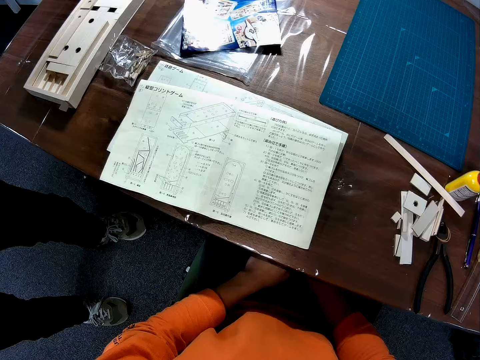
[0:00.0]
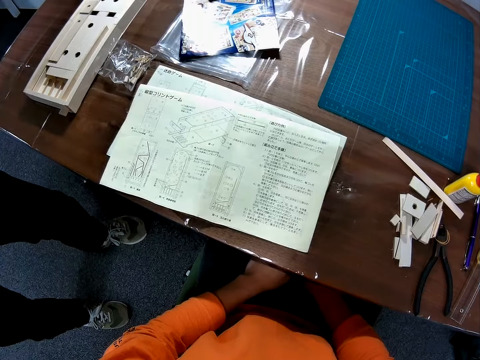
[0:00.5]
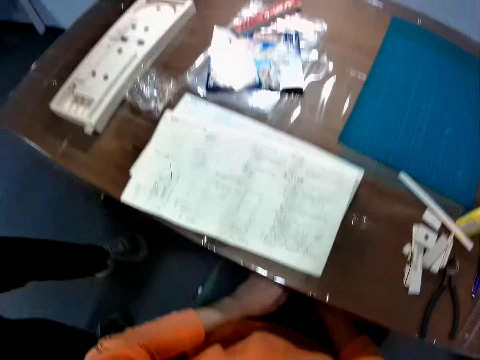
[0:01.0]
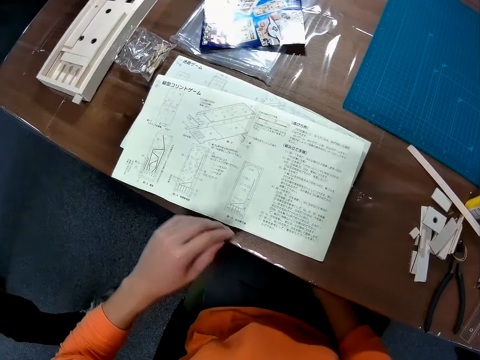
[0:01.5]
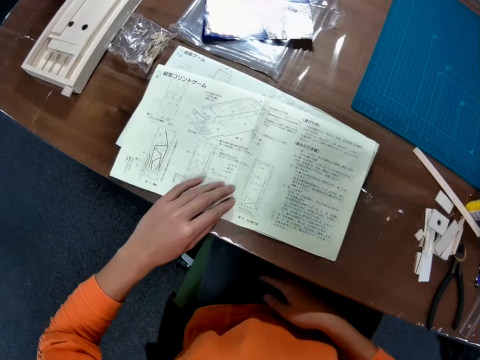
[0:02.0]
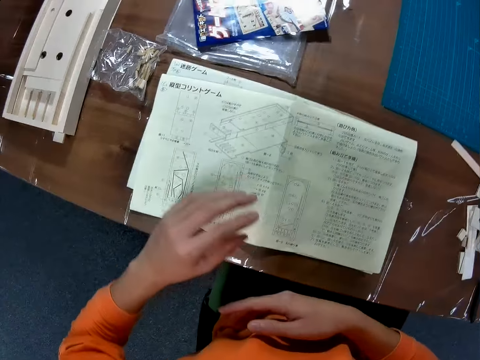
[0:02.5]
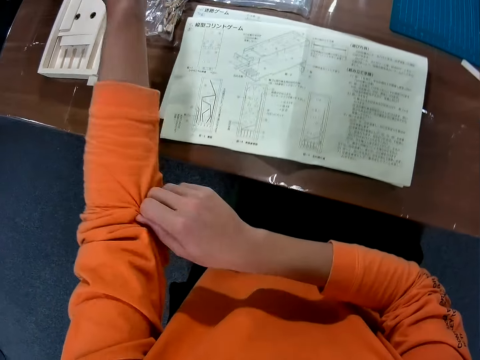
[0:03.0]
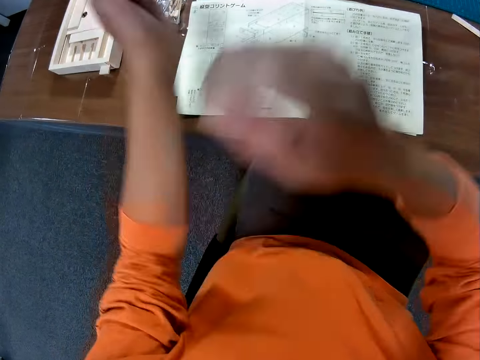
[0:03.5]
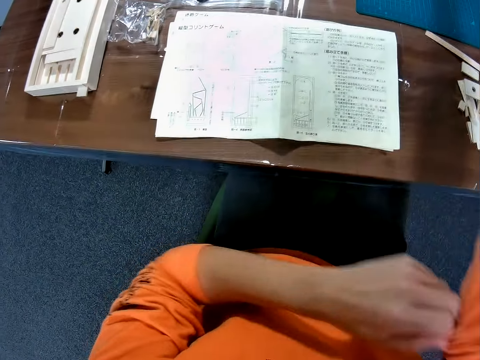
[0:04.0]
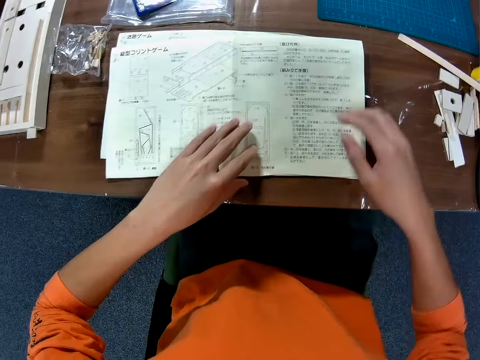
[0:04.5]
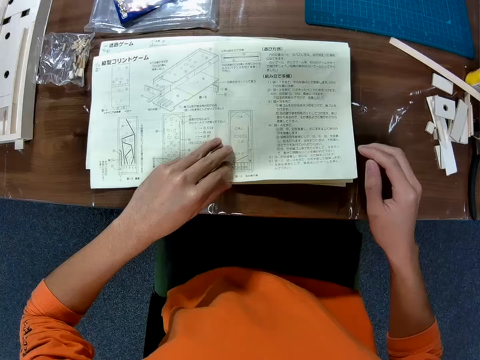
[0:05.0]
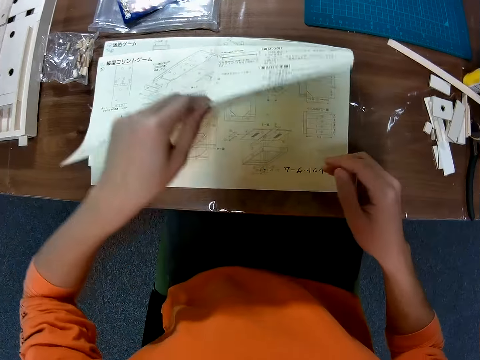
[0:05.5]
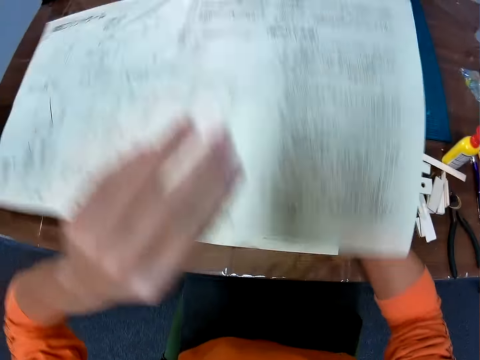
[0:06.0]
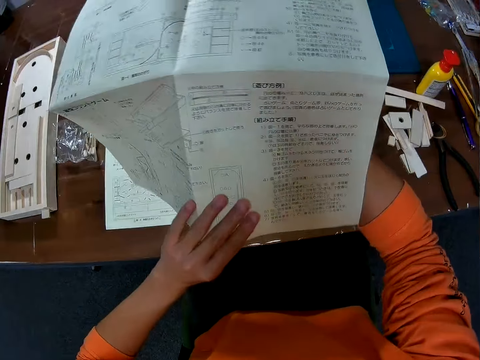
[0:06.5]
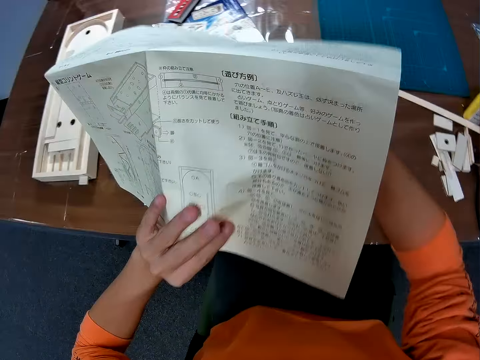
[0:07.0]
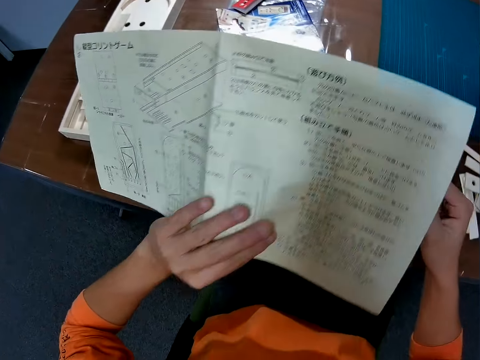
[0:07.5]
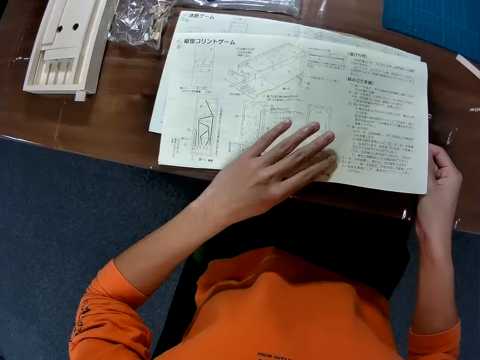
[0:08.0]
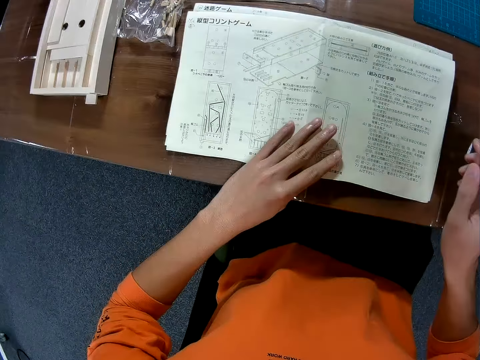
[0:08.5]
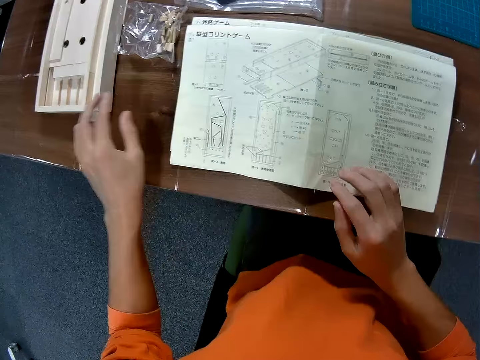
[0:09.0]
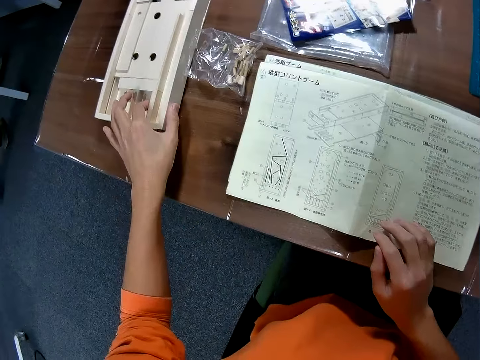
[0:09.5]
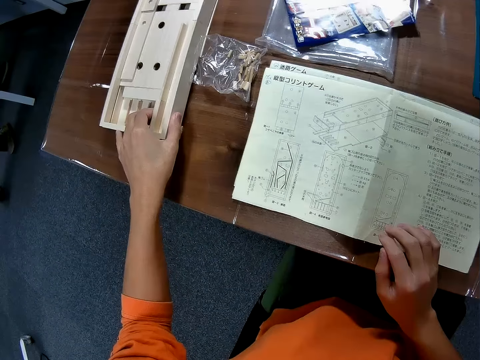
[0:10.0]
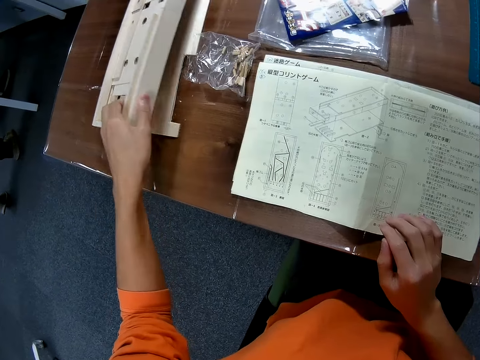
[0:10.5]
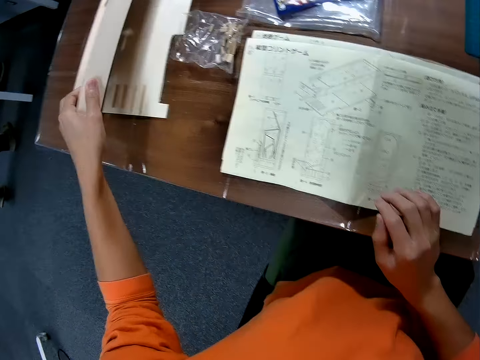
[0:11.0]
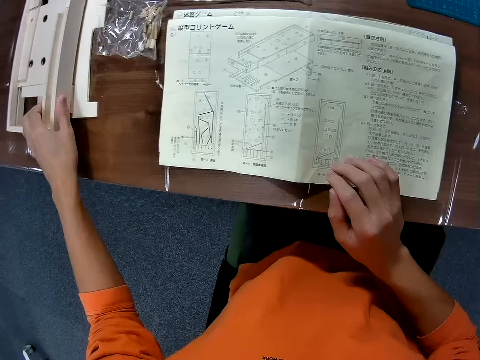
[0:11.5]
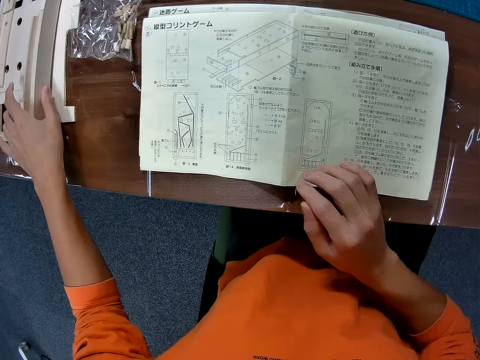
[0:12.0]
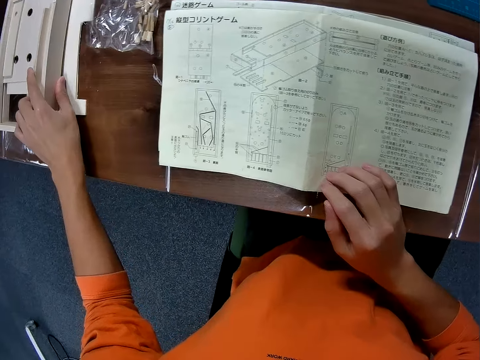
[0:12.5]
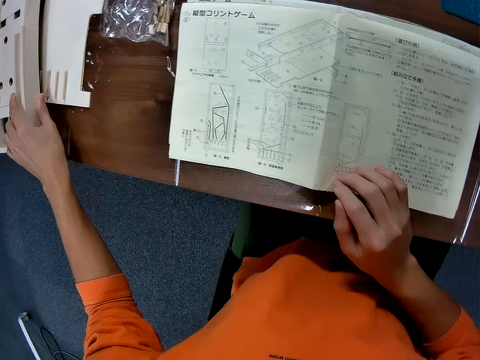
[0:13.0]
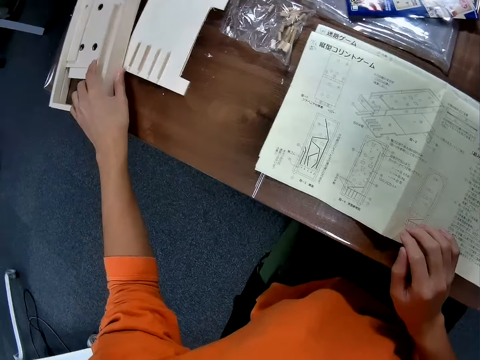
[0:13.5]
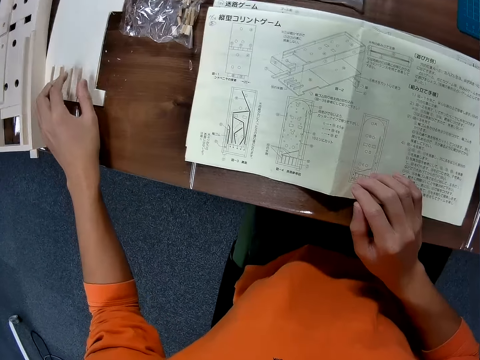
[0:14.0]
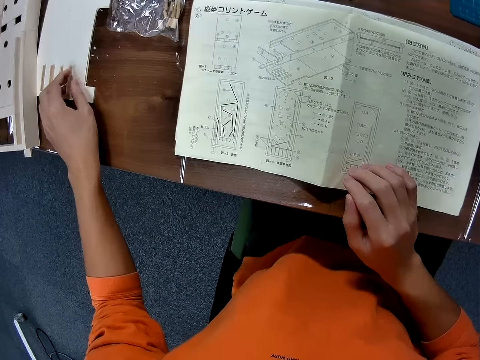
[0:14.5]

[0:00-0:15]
A man walks out. The camera wearer places his left hand on a blueprint paper on a table. He rolls up the sleeve on his left hand with his right hand. He adjusts the manual. He rolls up the sleeve on his right hand with his left hand. He spreads out the blueprint paper on the table with his left hand. He picks up the manual. He folds the blueprint paper with both hands. He drops the blueprint paper on the table. He lifts a wooden mechanical model on the table with his left hand, on one side. He drops the wooden mechanical model on the table. He moves the wooden mechanical model on the table with his left hand.

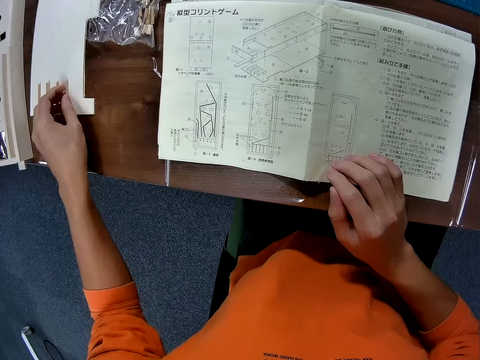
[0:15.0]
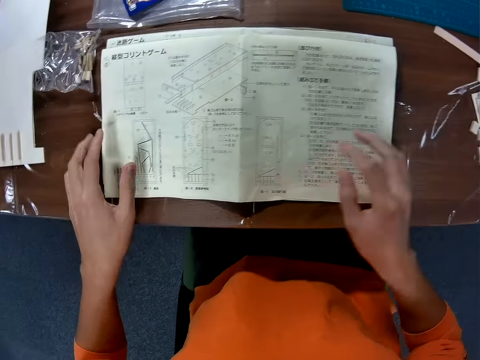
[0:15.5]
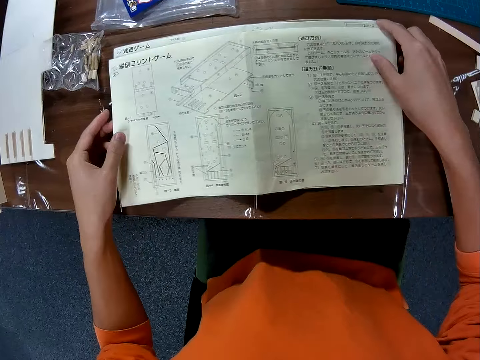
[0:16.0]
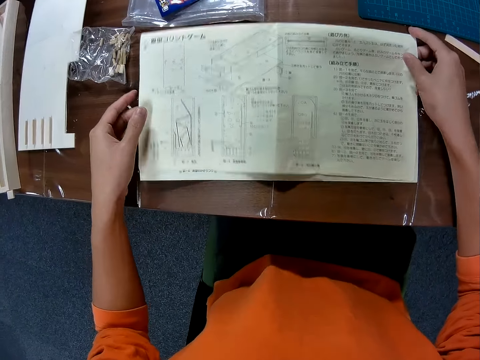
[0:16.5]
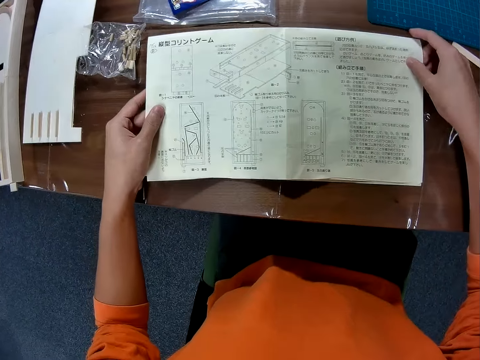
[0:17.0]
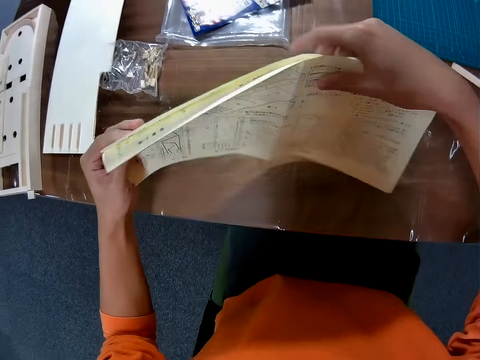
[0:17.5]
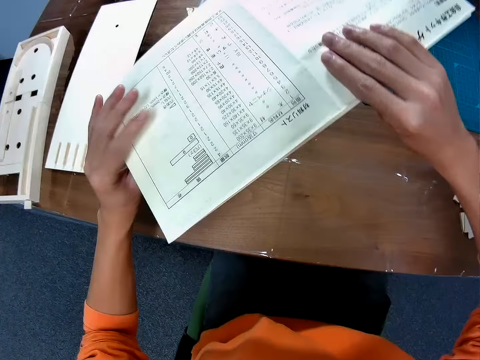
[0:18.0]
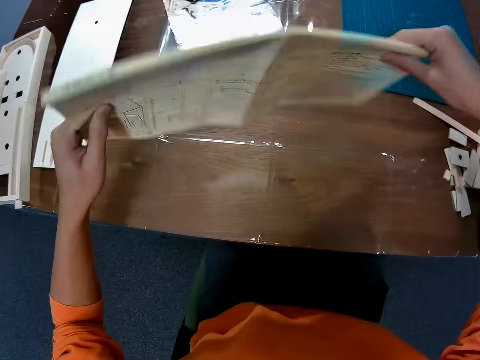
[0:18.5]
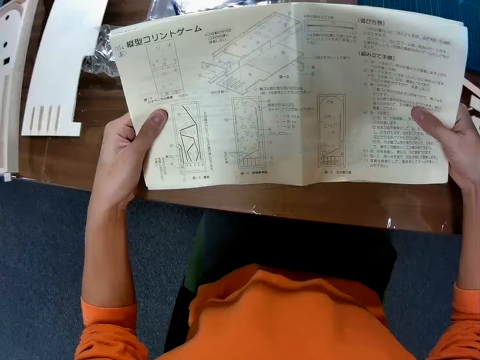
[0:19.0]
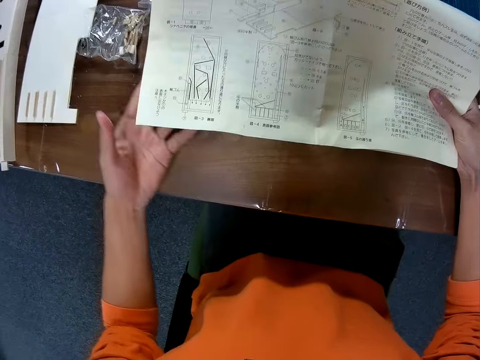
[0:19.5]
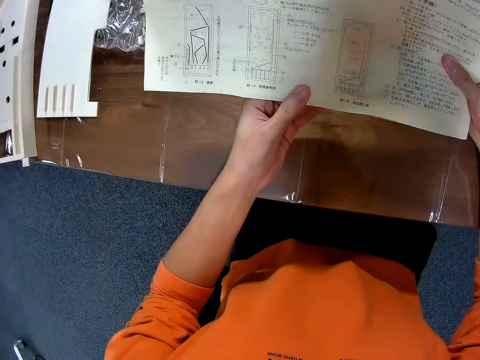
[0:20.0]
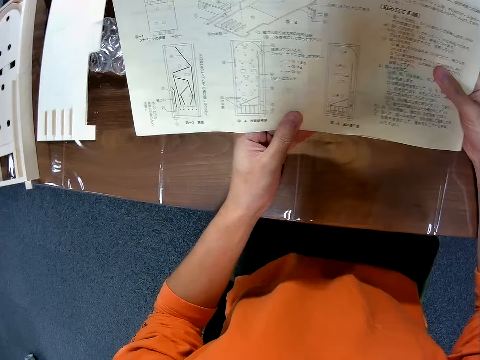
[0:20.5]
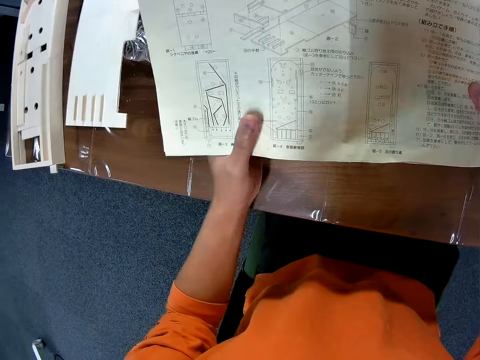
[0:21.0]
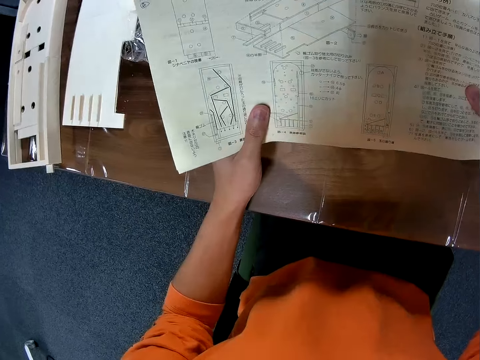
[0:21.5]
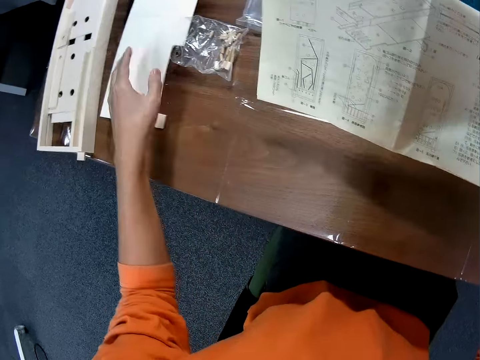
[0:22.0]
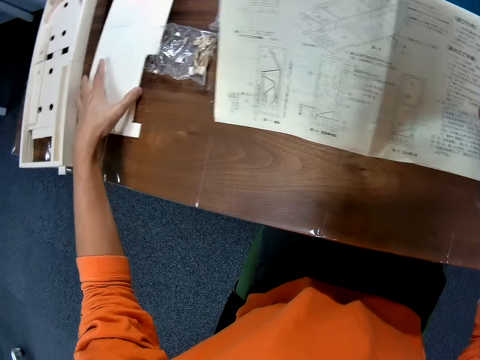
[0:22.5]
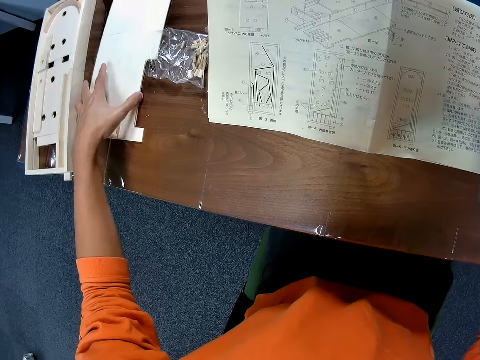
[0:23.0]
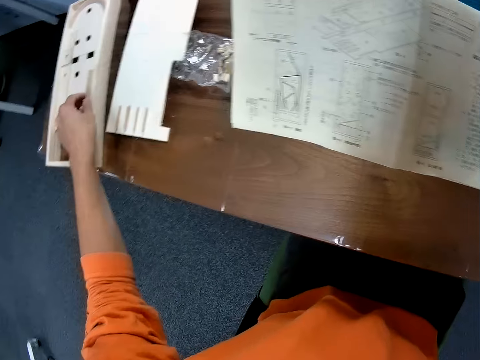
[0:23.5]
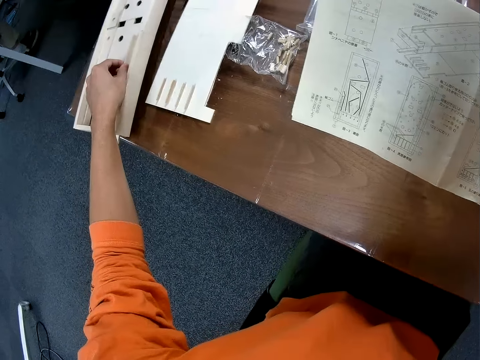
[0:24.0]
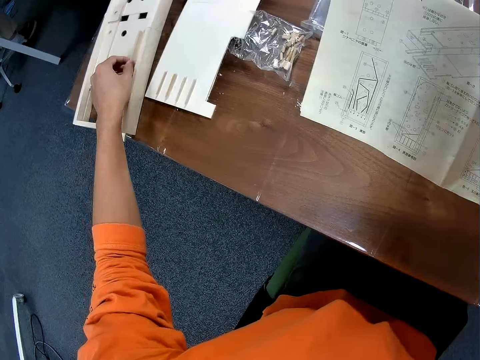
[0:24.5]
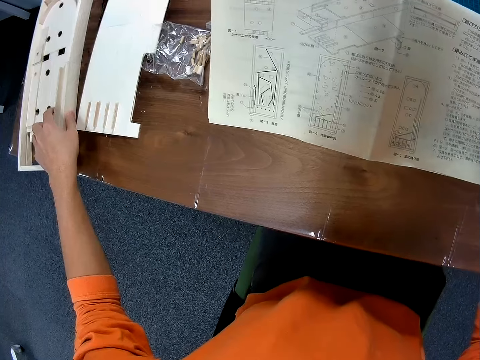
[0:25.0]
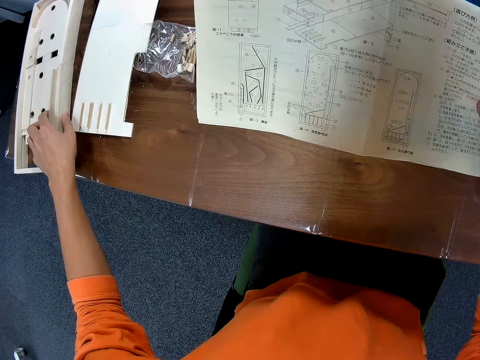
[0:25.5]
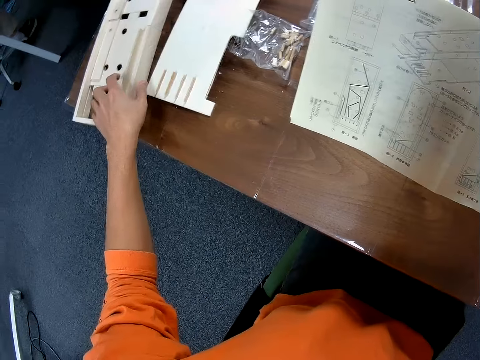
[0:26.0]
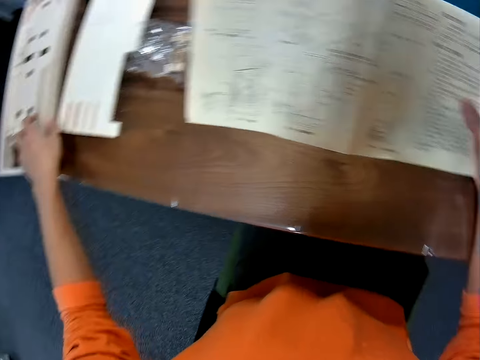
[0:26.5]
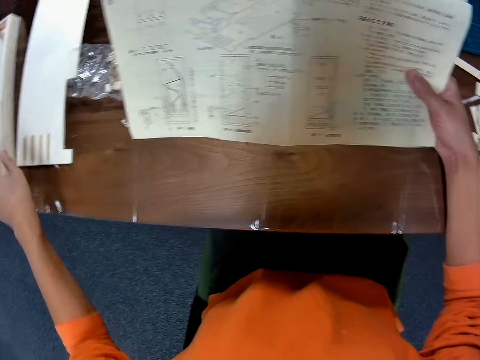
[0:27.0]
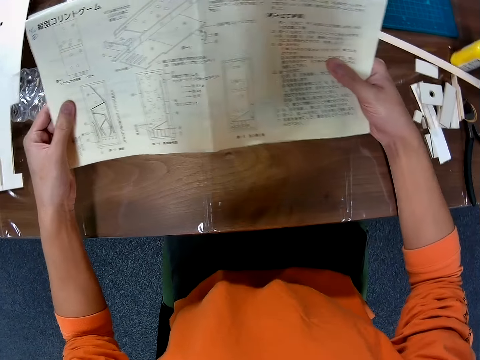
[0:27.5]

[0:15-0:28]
The camera wearer reads the manual. He holds the blueprint paper with both hands. He picks up the manual. He turns the blueprint paper upside down. He holds the blueprint paper with both hands. He picks up a wooden object. He moves a wooden slab on the table with his left hand. He moves the wooden mechanical model on the table with his left hand.
